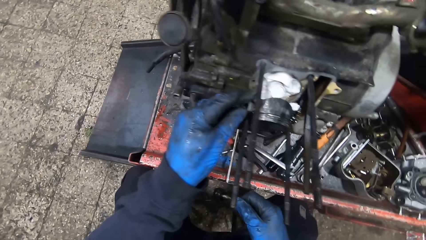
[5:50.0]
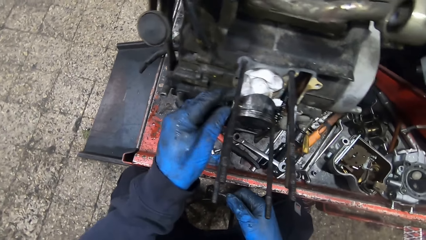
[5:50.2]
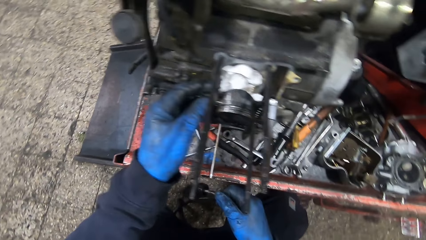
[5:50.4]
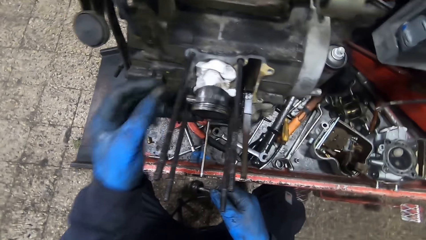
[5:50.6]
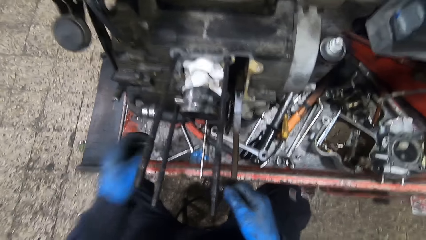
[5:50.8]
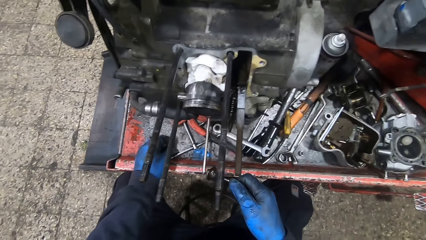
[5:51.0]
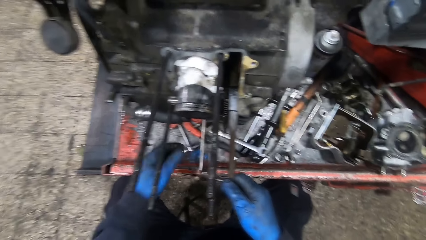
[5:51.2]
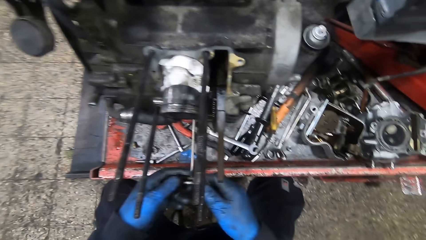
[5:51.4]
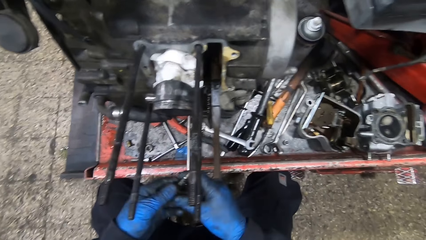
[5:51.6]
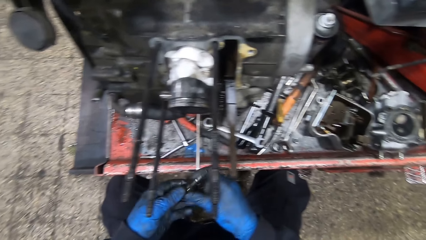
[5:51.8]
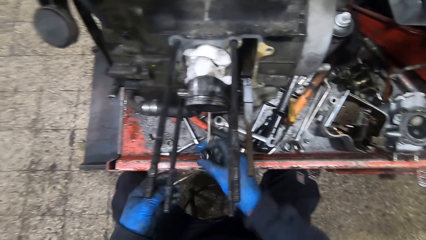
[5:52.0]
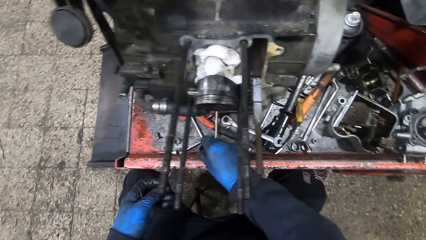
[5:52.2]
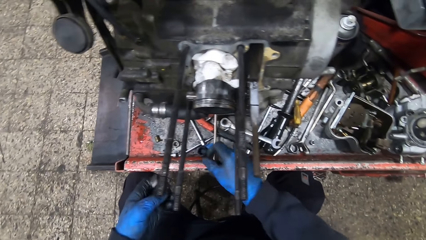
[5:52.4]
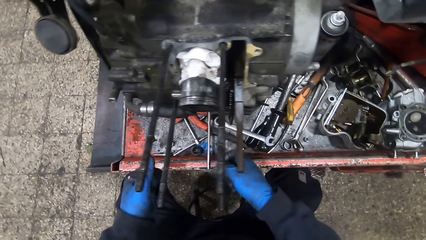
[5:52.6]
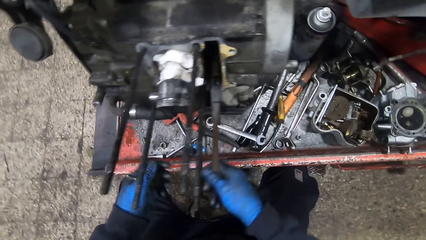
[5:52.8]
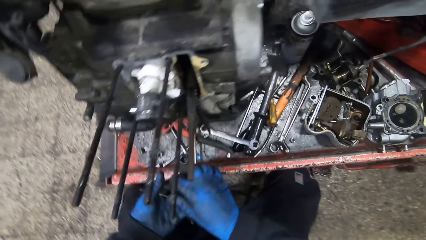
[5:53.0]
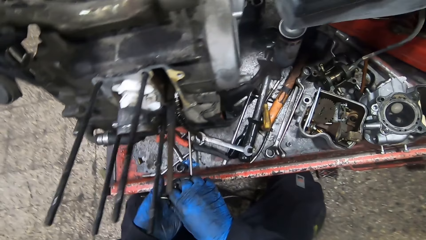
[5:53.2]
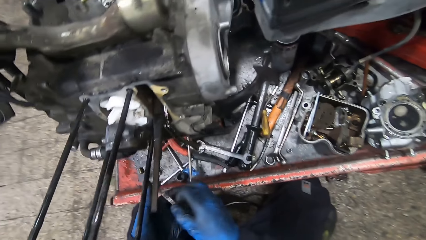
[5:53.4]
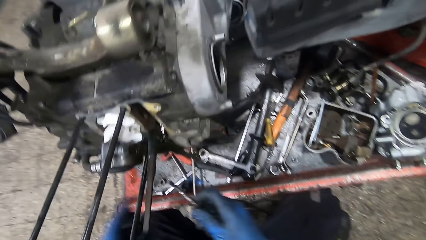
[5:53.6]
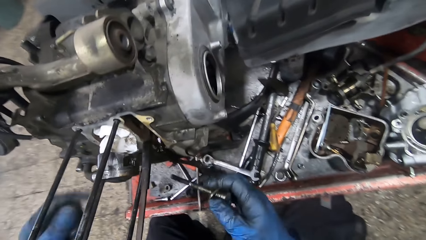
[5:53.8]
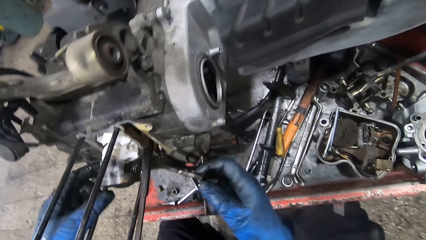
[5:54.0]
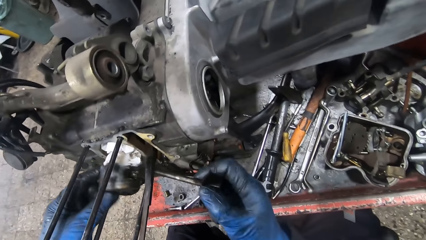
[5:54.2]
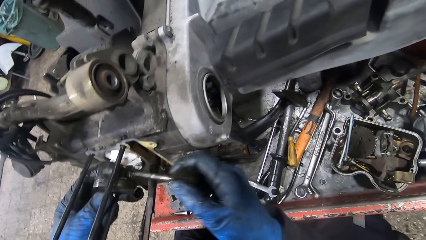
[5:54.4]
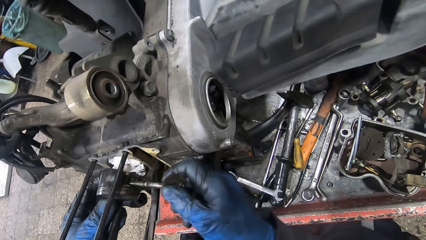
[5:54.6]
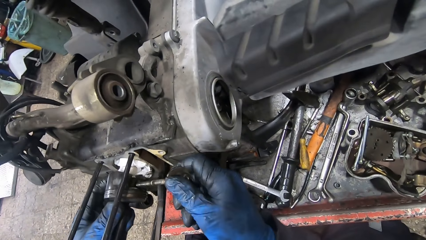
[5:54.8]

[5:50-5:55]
The camera wearer places the bolt on a part of the engine. He drops the bolt on the workbench. He removes a bolt cap from the screw with his right hand. He drops the bolt cap on the workbench. He passes the screw to his right hand. He picks up the screwdriver.

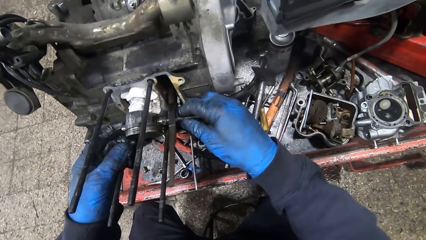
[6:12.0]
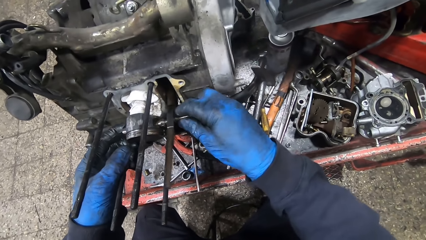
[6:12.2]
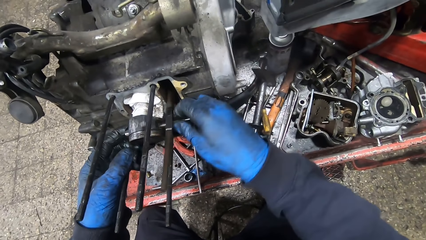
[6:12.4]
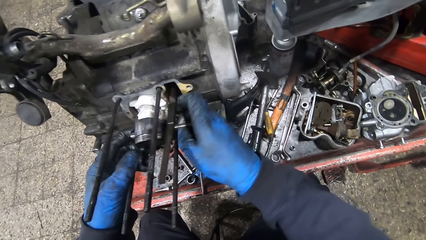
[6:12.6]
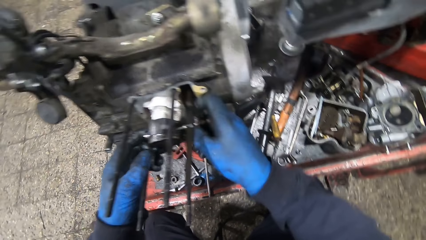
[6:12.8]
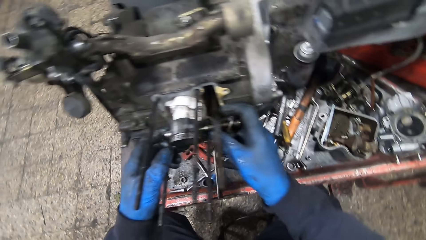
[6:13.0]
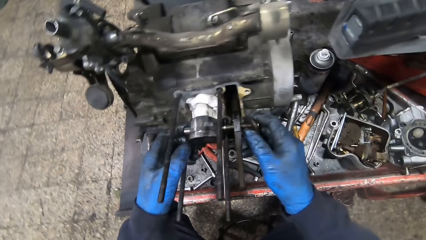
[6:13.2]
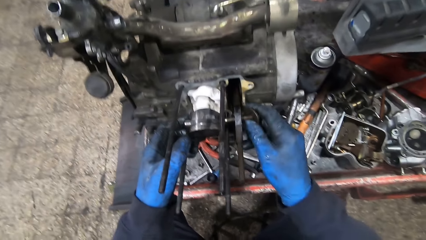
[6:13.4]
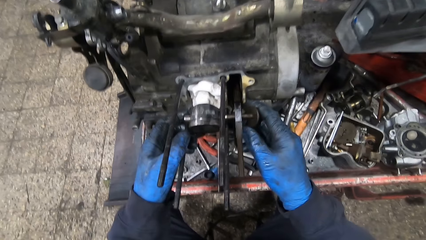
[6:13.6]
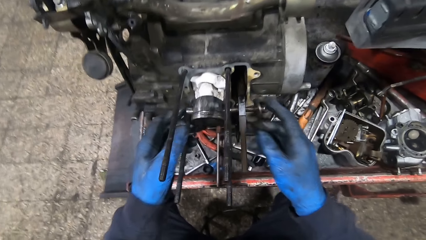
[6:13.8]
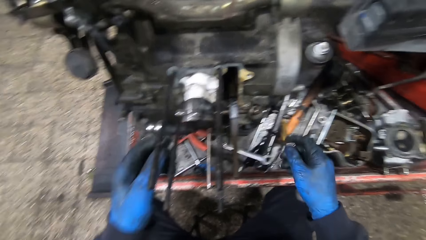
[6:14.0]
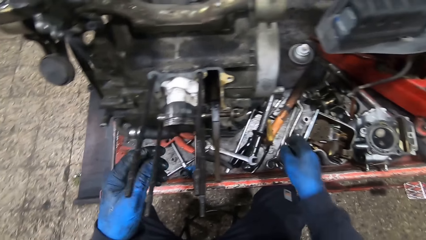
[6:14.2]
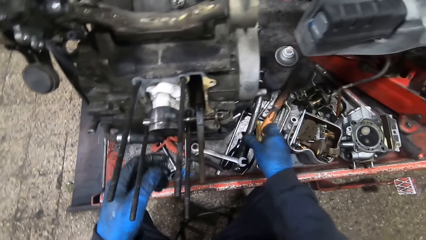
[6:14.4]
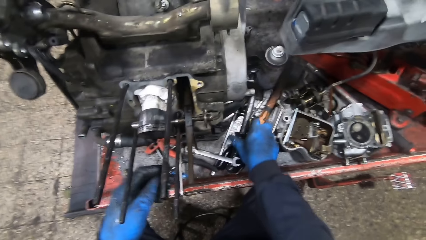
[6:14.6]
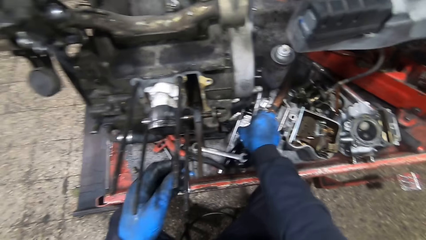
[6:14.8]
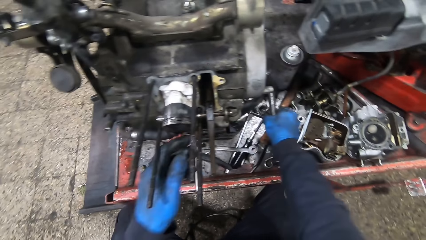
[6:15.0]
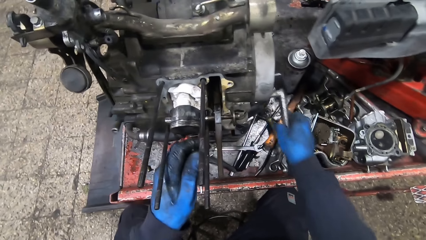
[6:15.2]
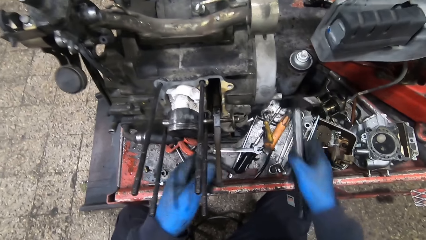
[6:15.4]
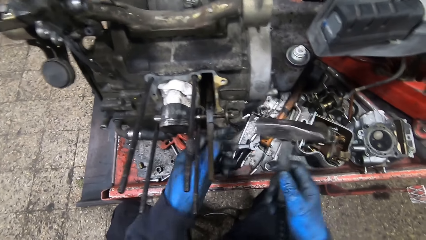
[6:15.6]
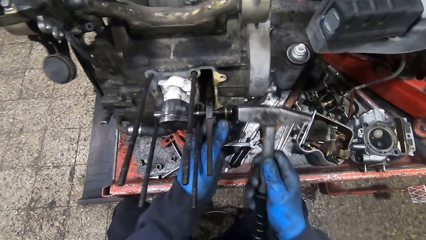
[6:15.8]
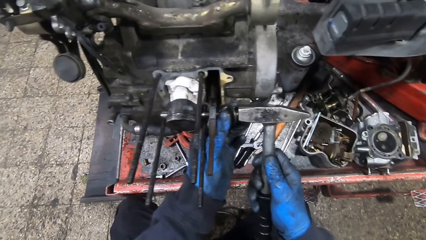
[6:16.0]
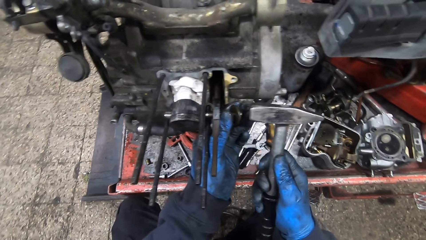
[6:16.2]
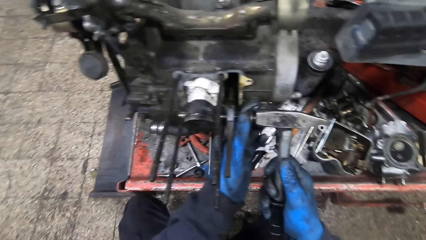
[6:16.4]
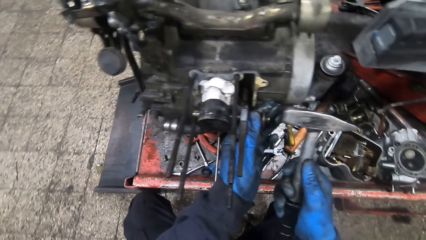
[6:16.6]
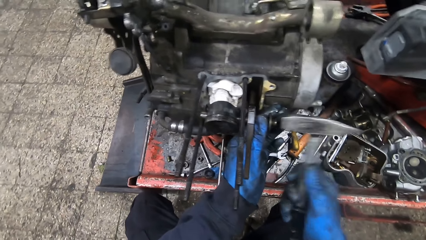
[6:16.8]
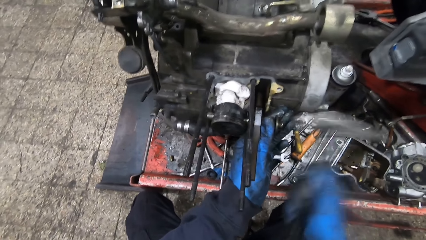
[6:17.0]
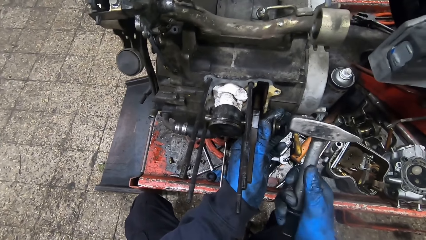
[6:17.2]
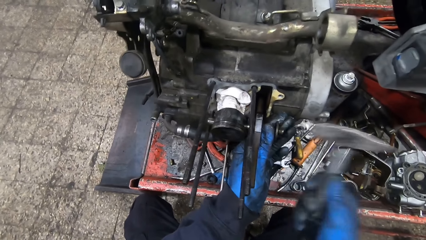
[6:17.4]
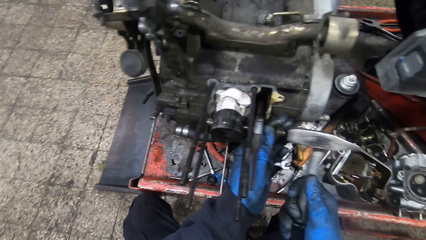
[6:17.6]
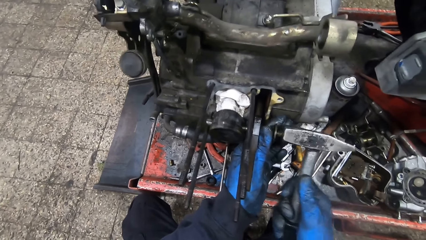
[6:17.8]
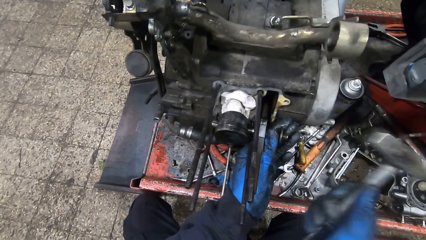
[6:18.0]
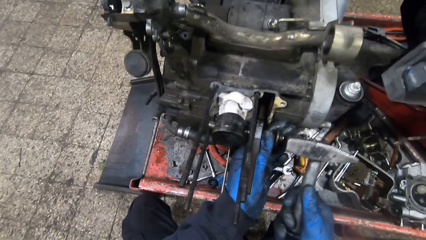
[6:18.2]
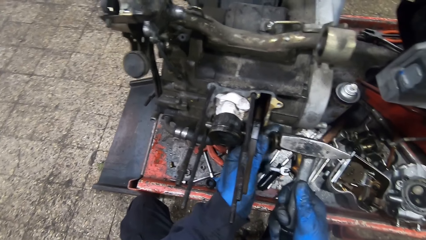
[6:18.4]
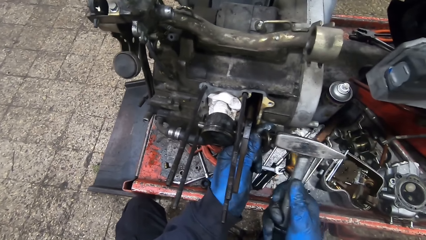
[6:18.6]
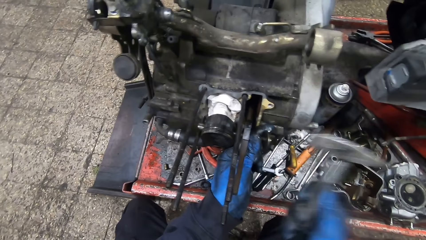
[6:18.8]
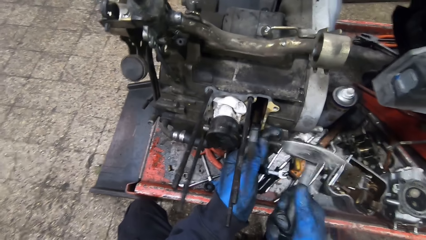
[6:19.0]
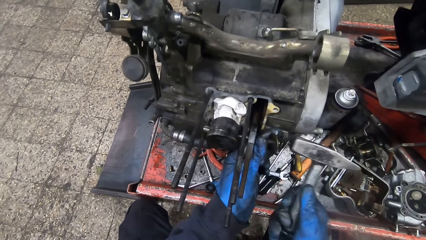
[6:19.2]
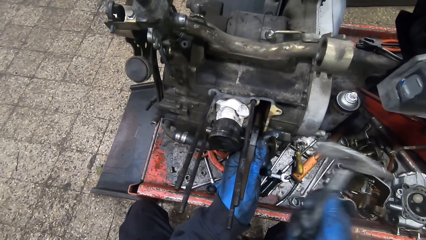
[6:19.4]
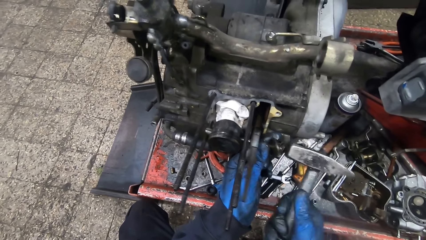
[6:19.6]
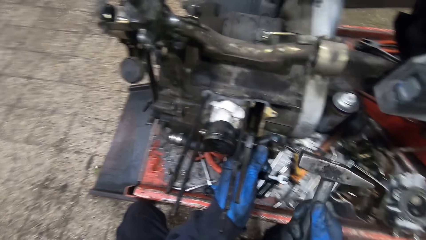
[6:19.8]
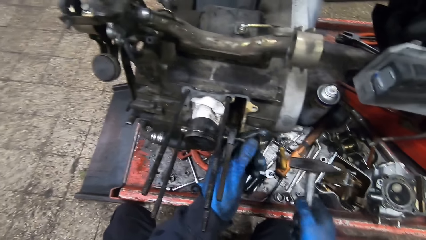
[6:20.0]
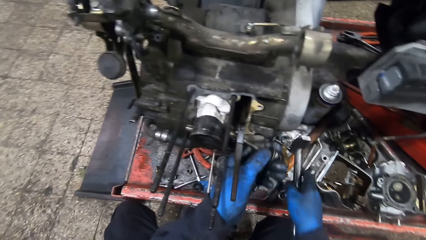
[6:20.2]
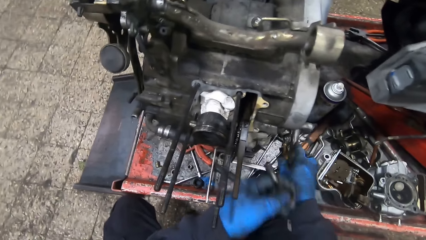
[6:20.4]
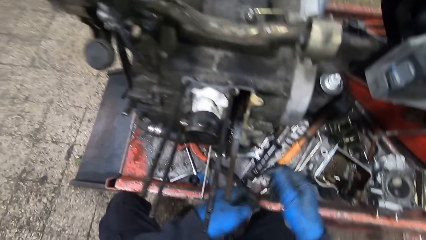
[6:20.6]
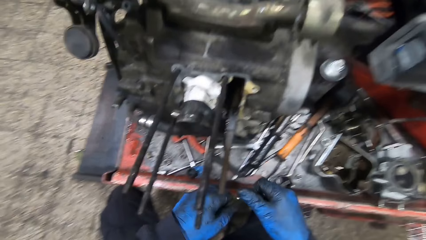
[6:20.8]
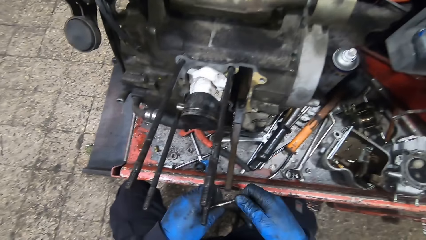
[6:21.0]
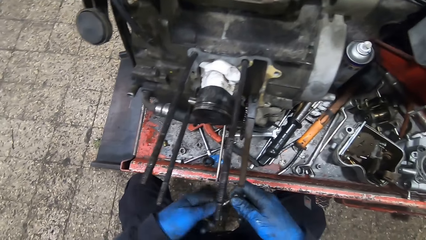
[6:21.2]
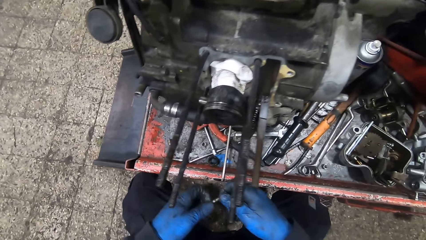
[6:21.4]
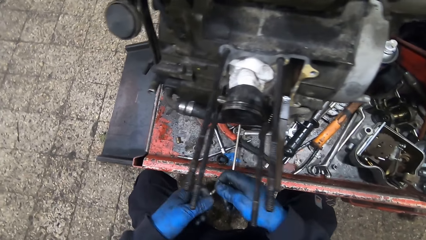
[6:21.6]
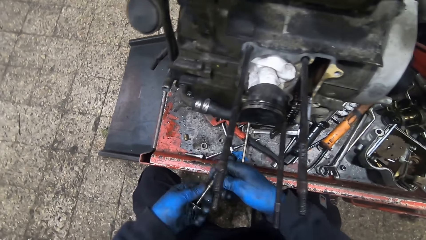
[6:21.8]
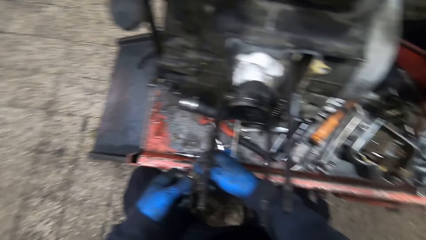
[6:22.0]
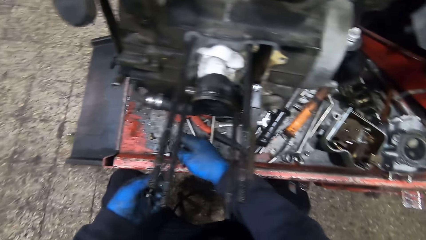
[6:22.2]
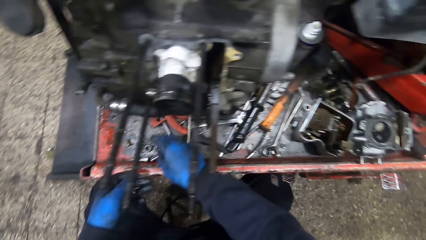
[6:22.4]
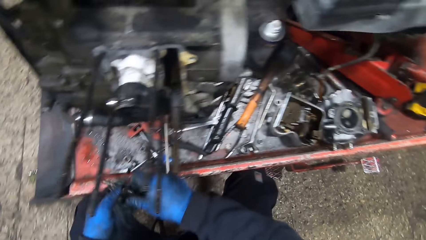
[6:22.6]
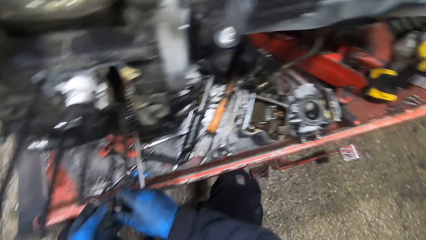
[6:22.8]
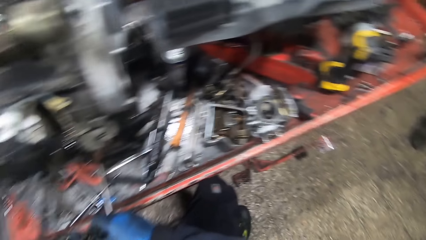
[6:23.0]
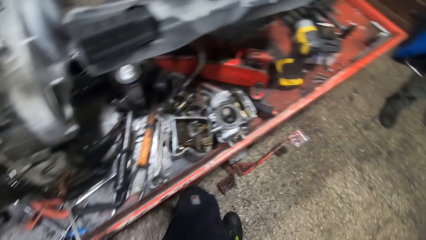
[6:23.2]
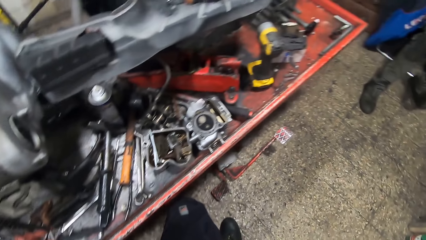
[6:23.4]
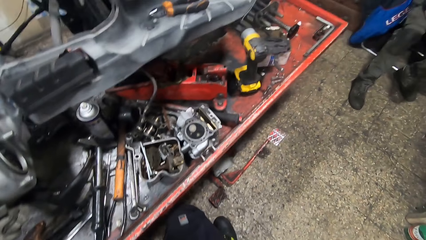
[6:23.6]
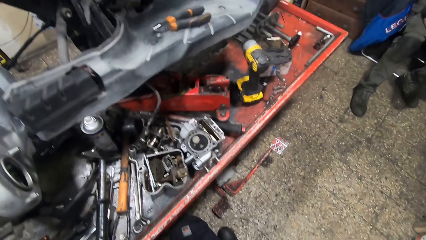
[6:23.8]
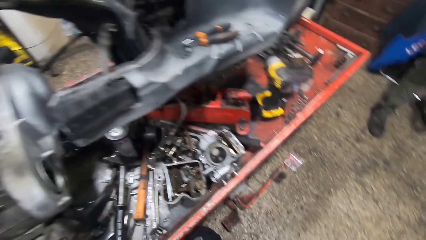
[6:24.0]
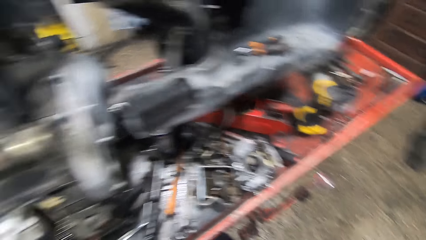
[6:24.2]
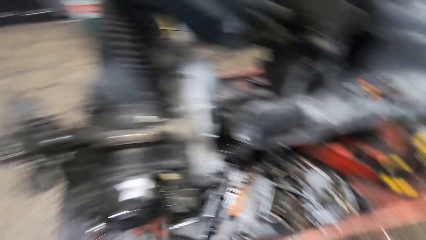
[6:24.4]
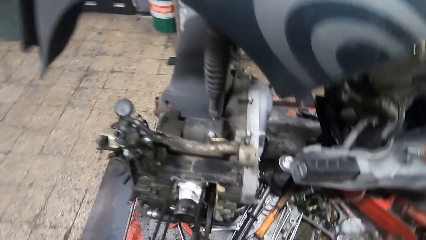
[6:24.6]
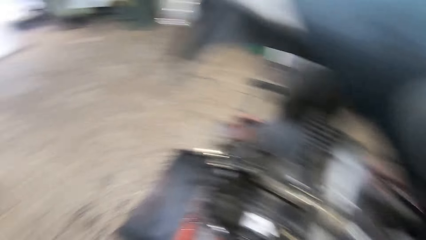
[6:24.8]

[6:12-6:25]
The camera wearer fixes the engine. He picks up a hammer from the workbench with his right hand. He holds the screw with his left hand. He hammers the screw into the engine with his right hand. He removes the screw from the engine with his left hand. He drops the hammer on the workbench. He unscrews the bolt from the screw with his left hand. He drops the screw on the workbench with his right hand. He adjusts the screwdriver.
